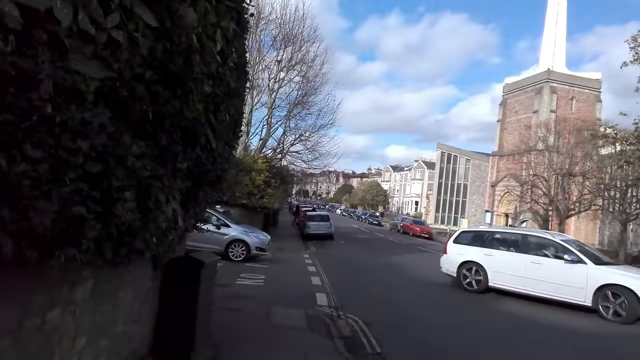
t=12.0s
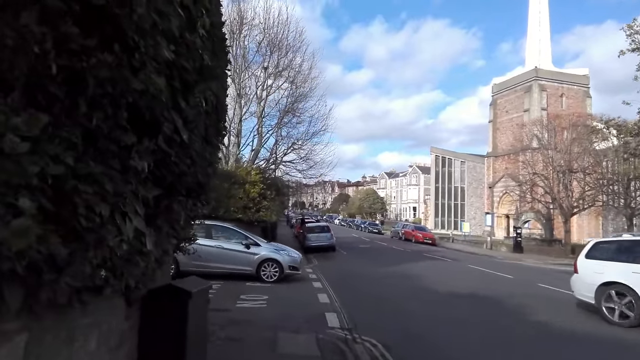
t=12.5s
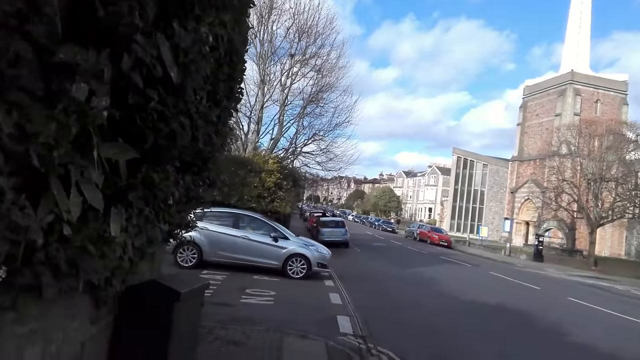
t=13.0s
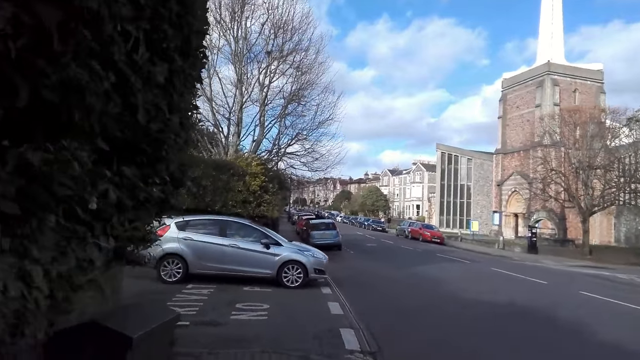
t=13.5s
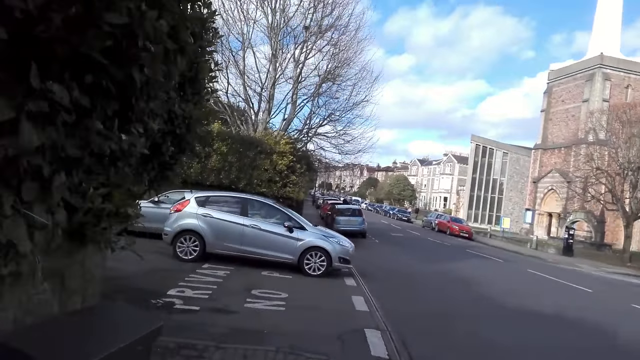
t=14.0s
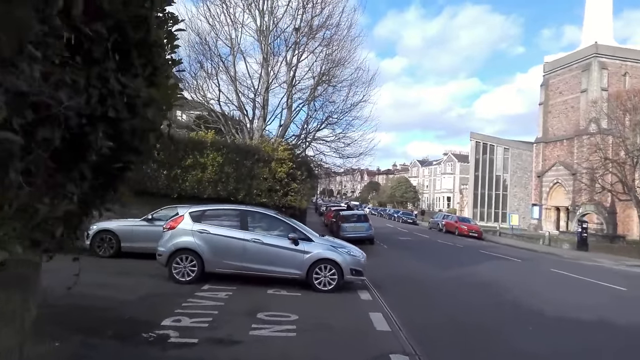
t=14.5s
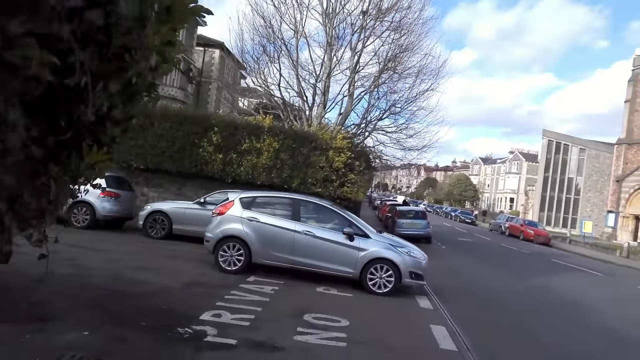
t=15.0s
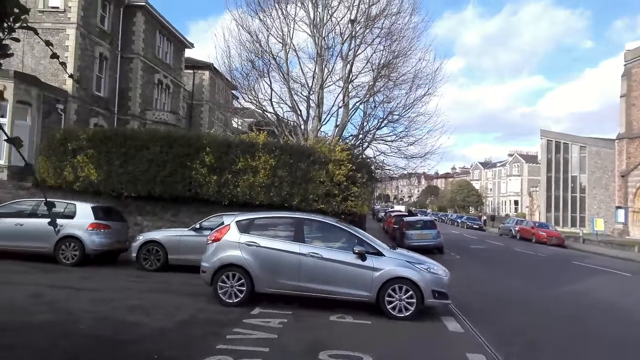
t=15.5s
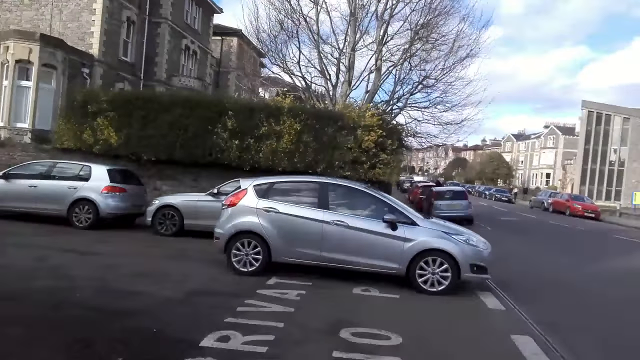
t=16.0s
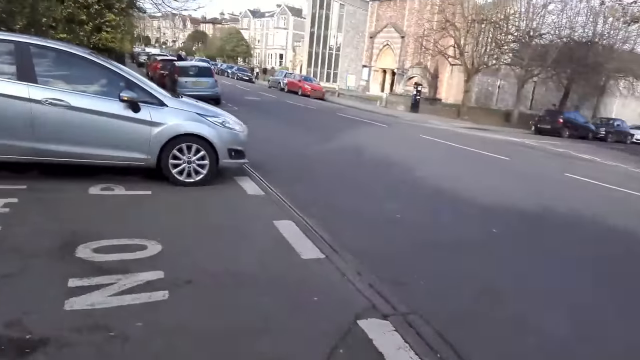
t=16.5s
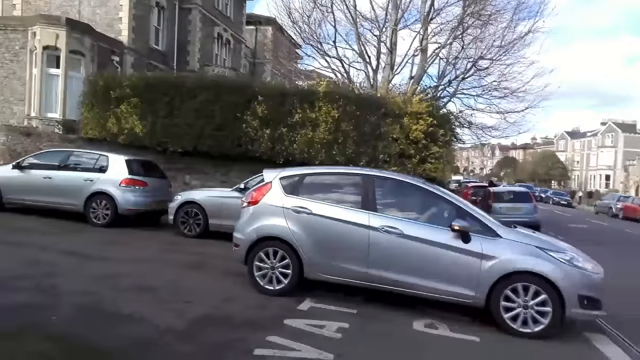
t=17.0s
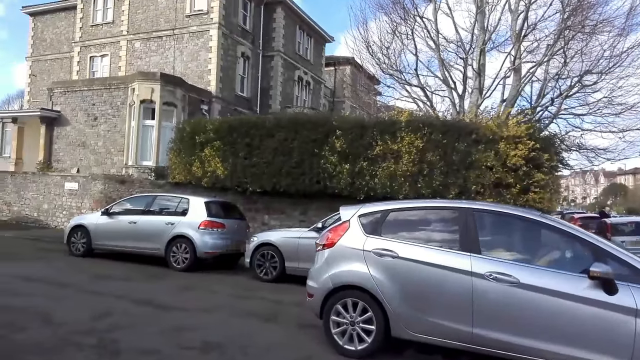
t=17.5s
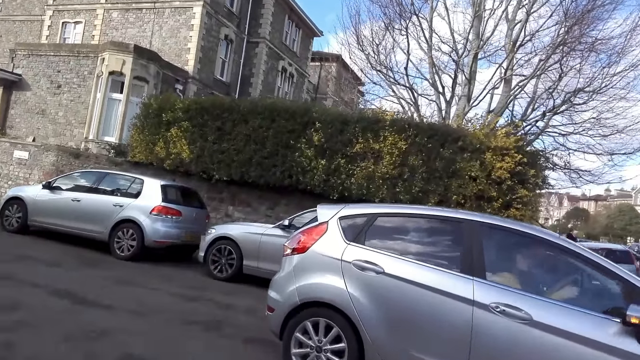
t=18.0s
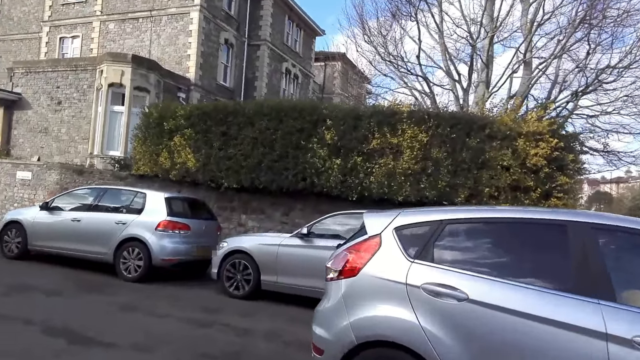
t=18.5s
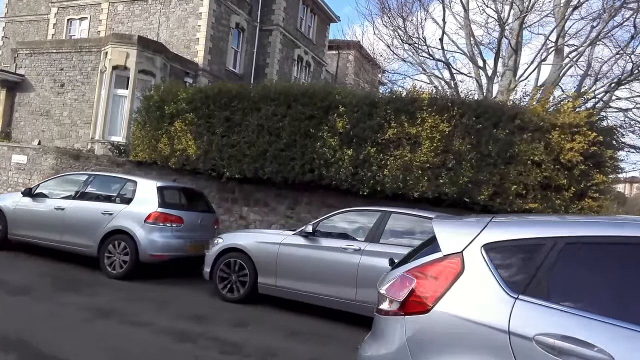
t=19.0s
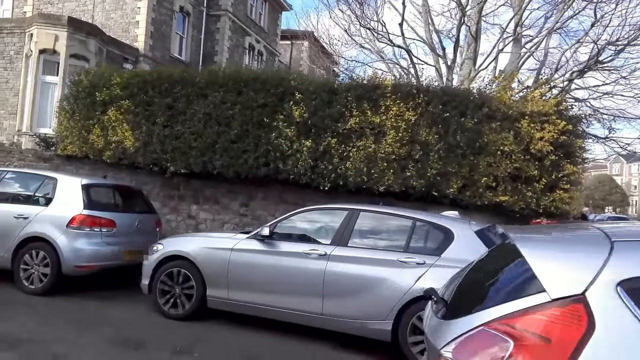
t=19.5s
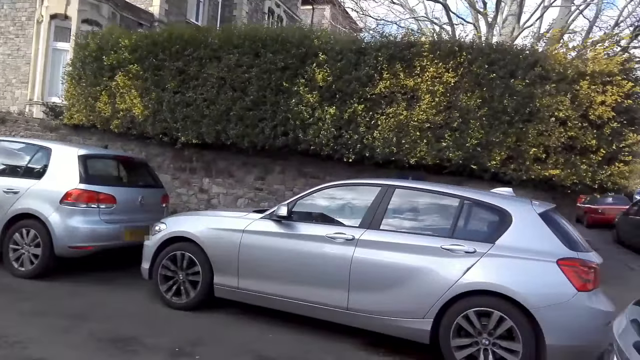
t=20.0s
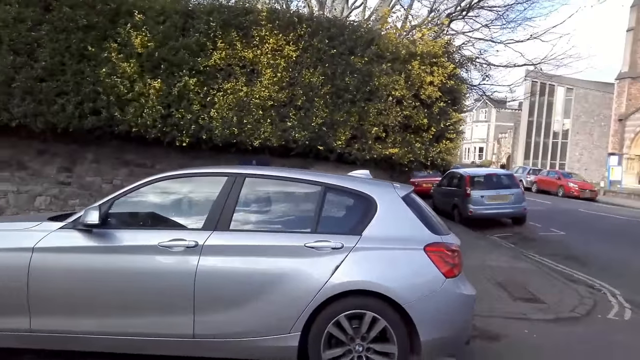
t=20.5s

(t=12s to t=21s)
A white car drives past the camera wearer. They cross the road on the street.

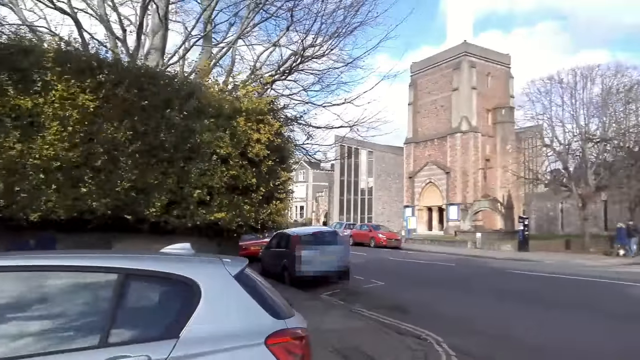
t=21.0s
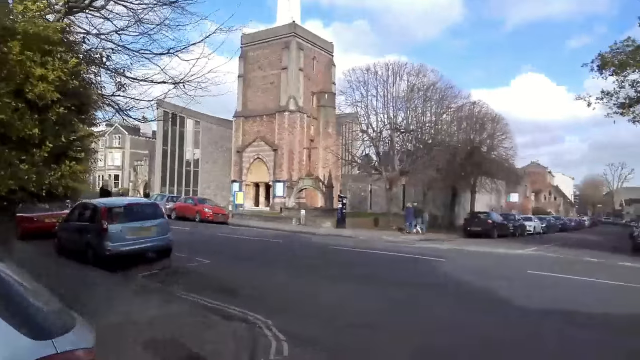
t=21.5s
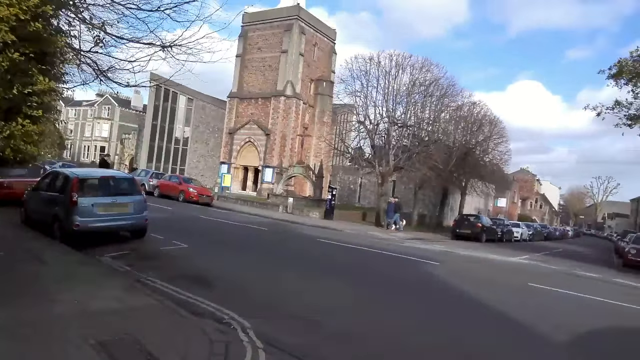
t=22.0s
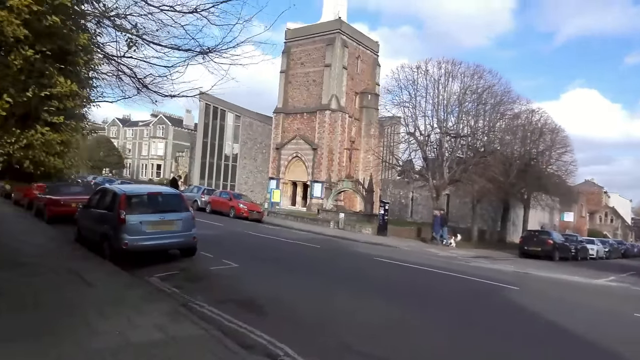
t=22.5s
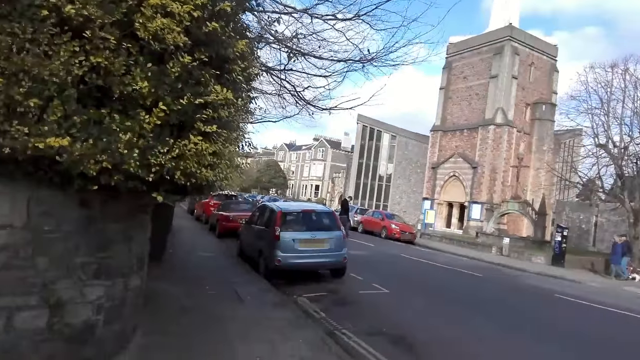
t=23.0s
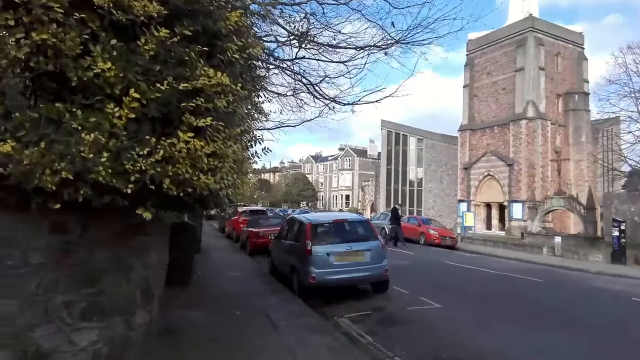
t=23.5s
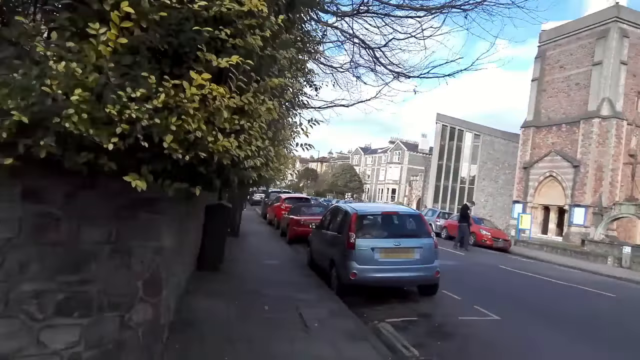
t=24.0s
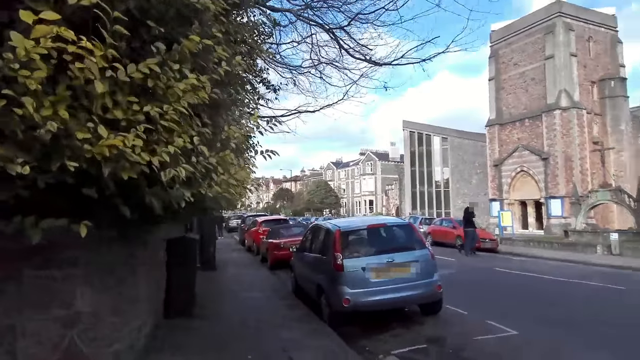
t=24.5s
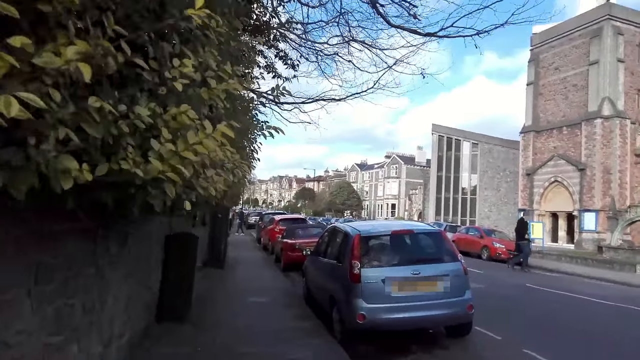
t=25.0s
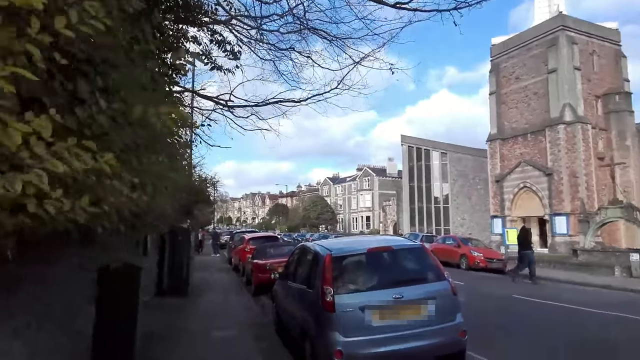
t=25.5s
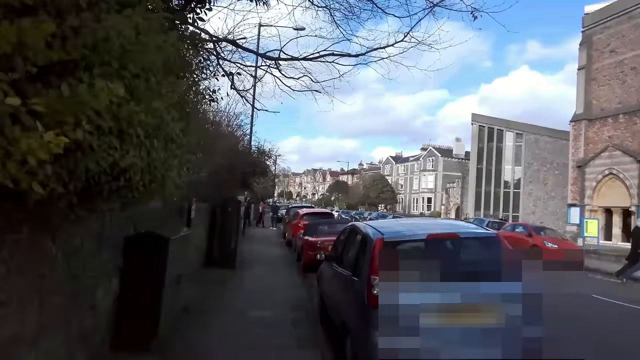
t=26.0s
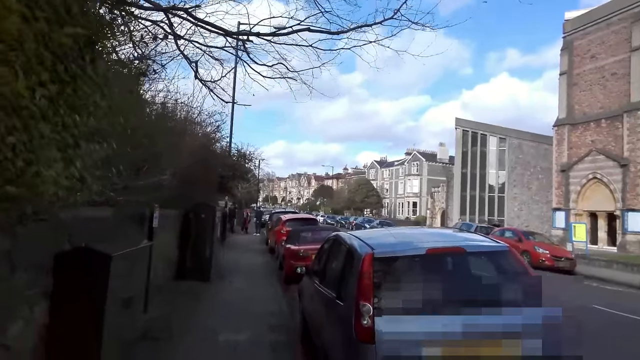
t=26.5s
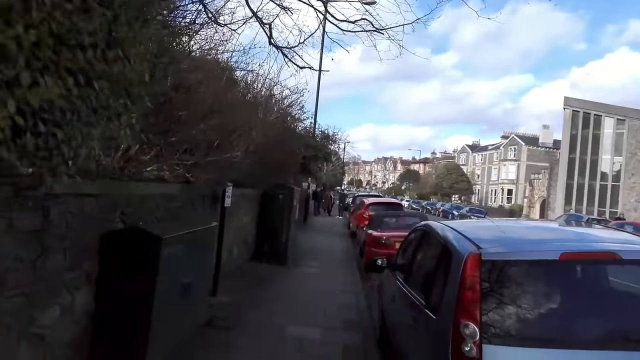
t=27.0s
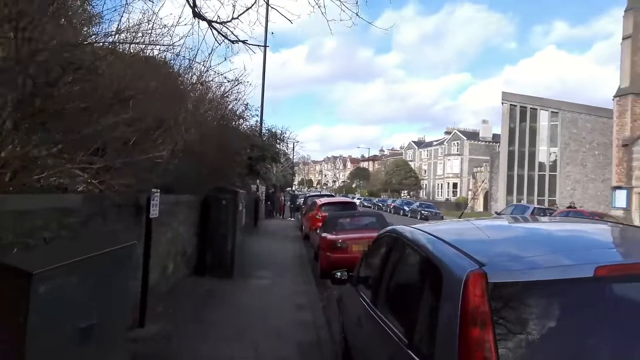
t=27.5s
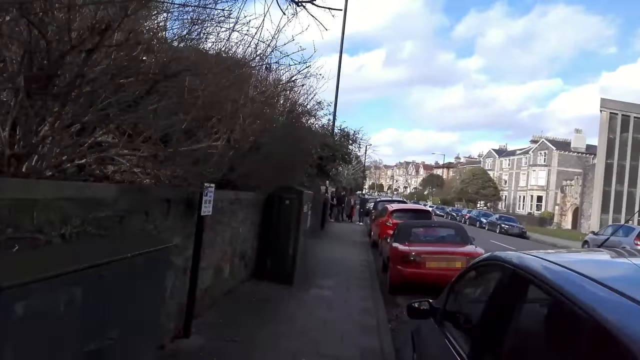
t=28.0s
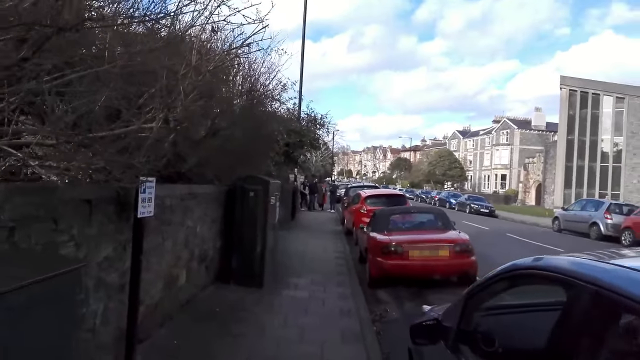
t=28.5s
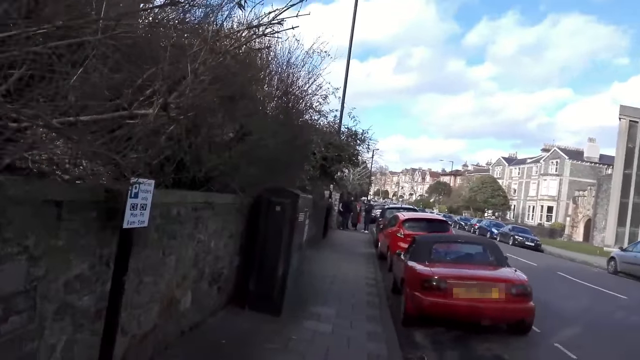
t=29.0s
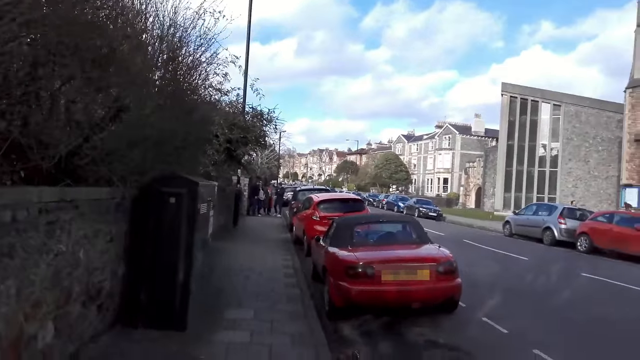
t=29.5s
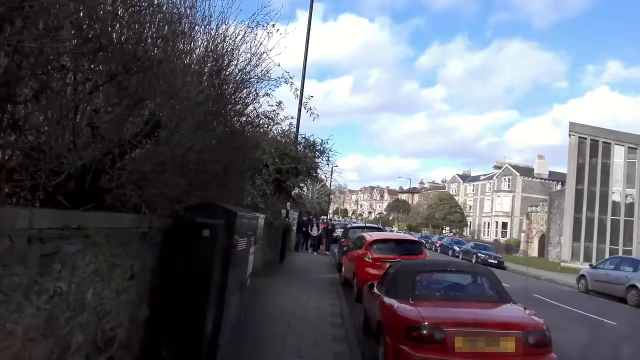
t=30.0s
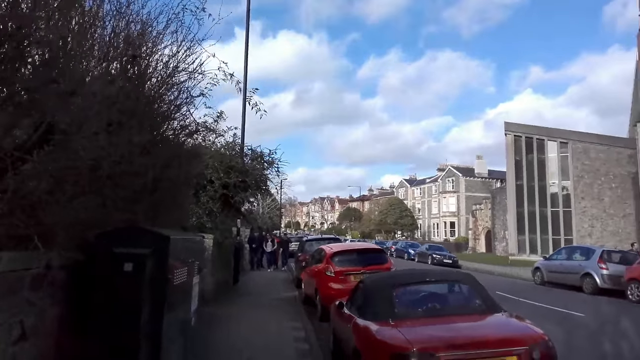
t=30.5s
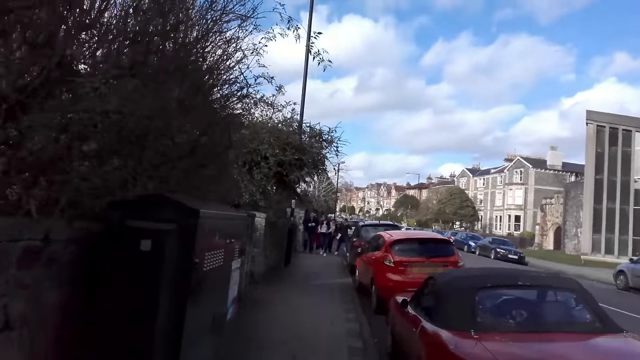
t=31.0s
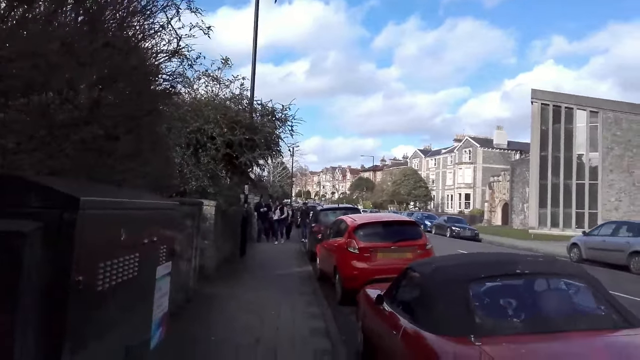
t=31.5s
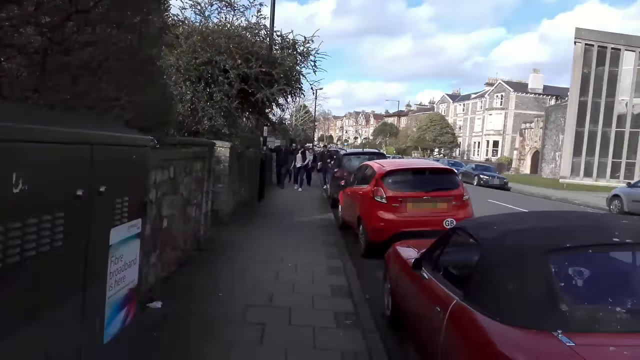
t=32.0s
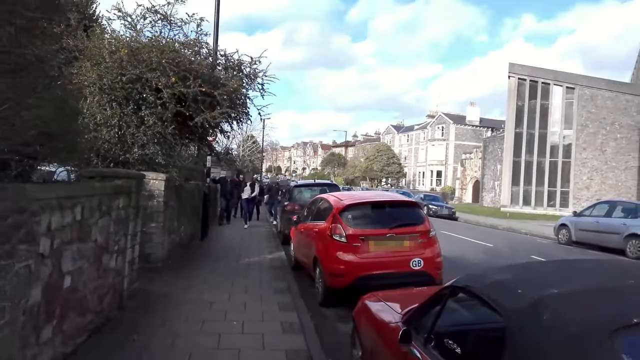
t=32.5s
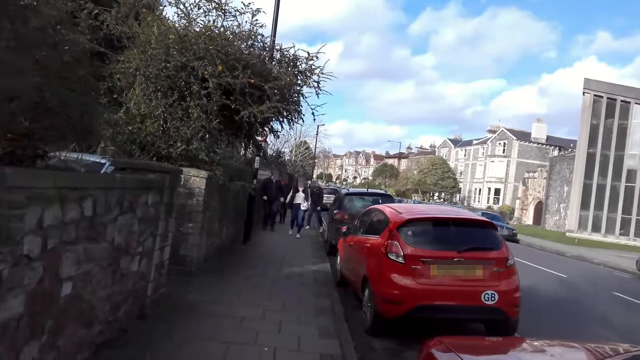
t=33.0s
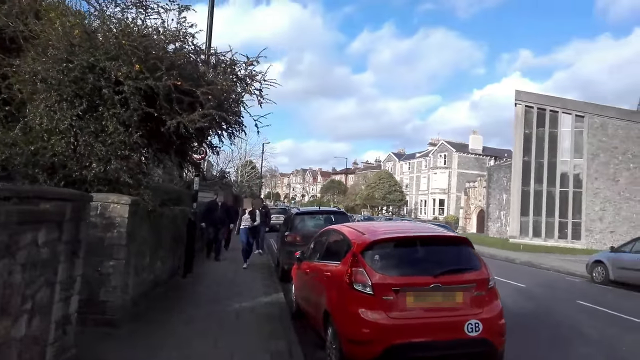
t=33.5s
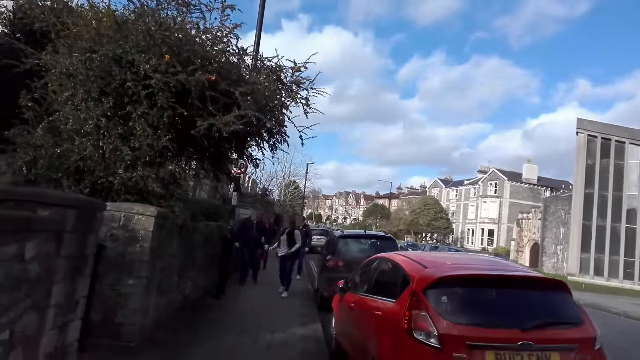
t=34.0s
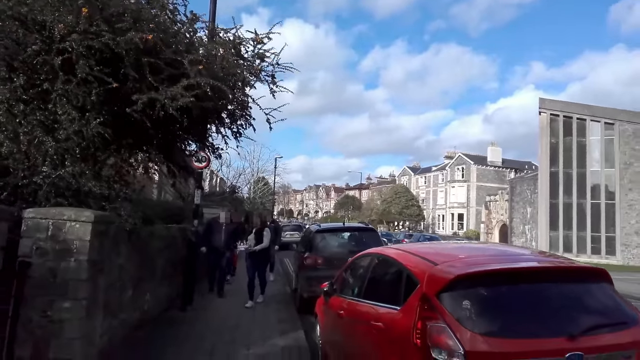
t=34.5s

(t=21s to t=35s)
The camera wearer walks across the street pavement on a straight path. A woman converses with a group of people.
